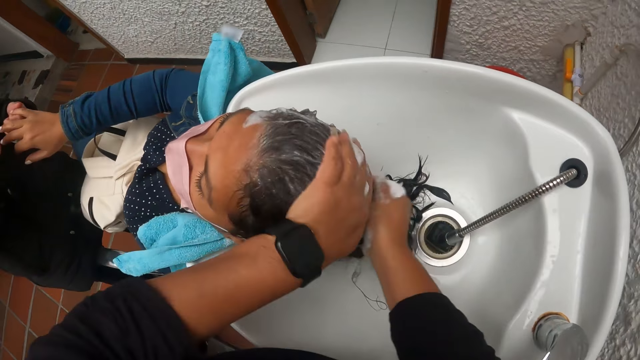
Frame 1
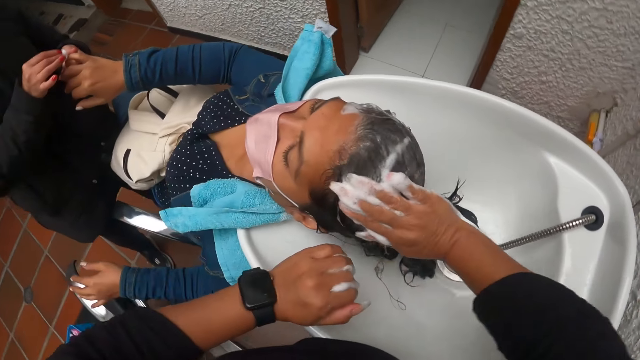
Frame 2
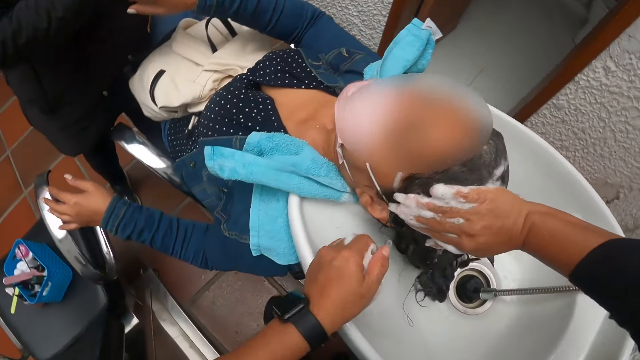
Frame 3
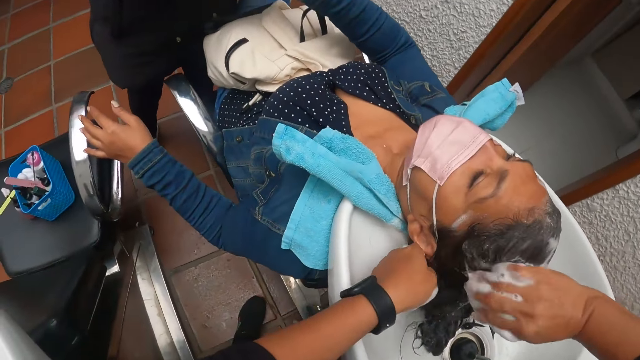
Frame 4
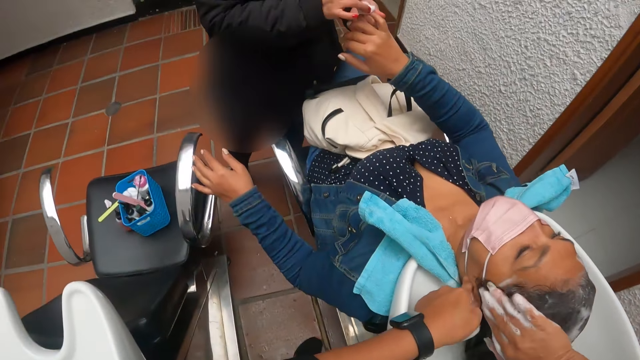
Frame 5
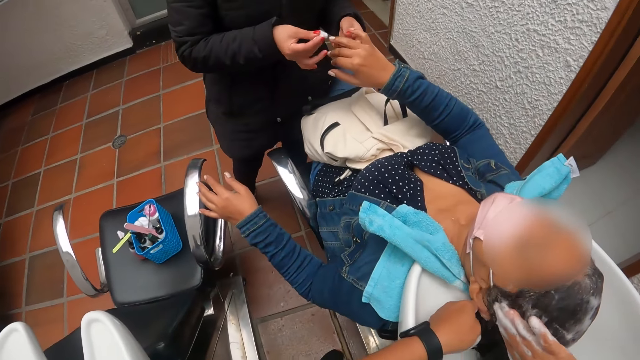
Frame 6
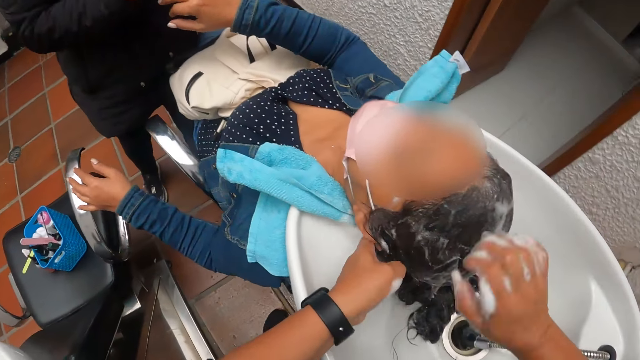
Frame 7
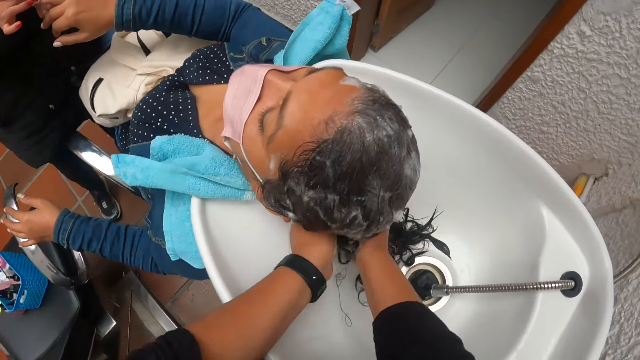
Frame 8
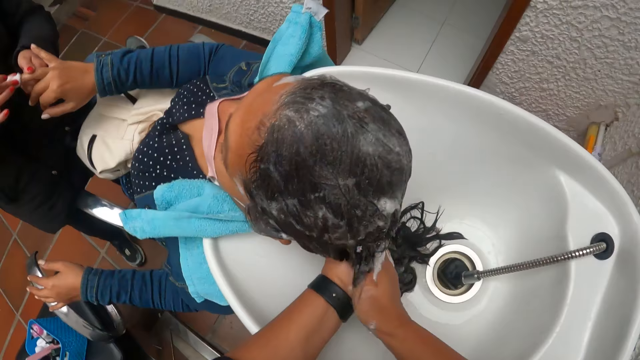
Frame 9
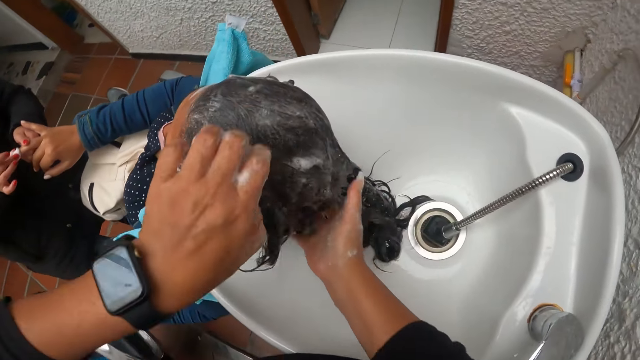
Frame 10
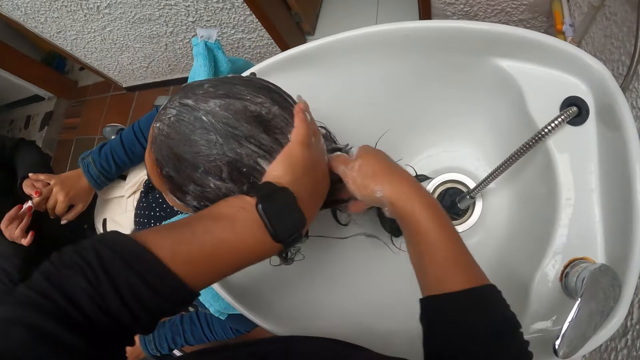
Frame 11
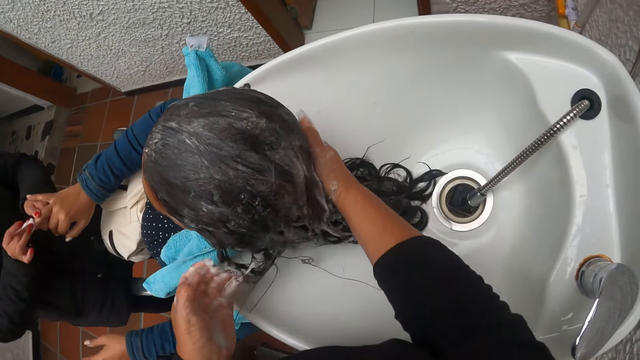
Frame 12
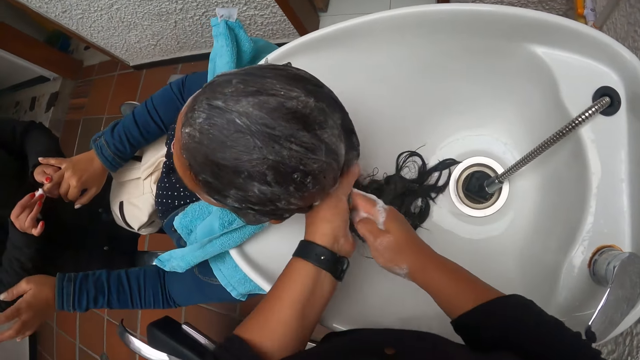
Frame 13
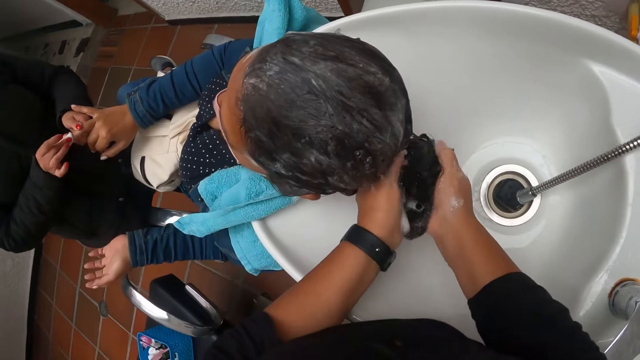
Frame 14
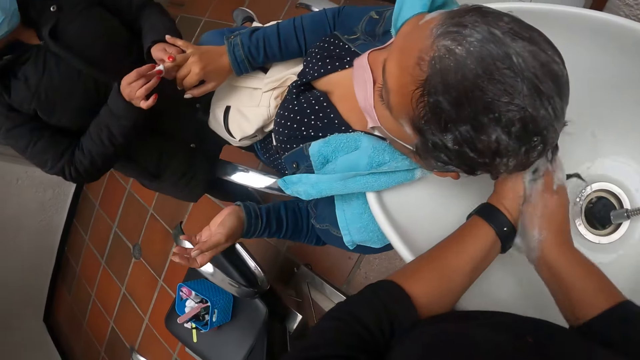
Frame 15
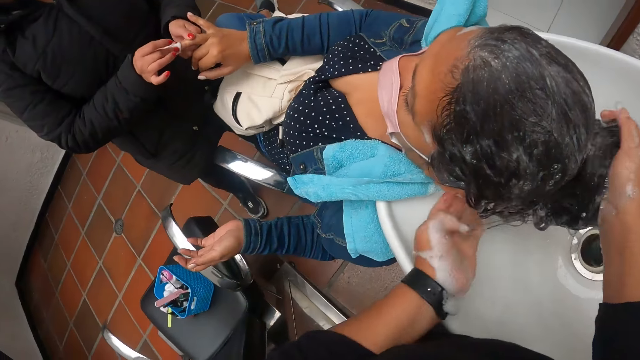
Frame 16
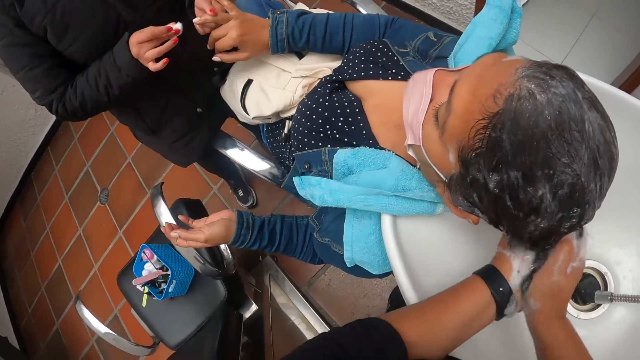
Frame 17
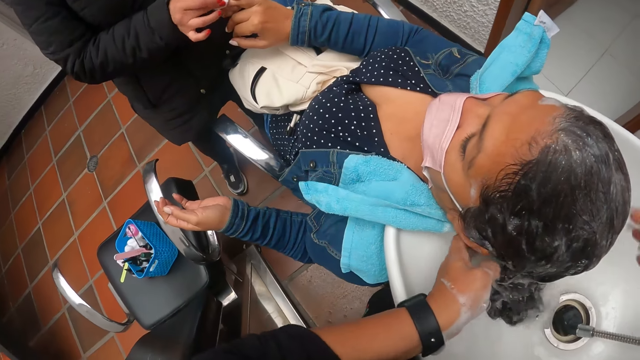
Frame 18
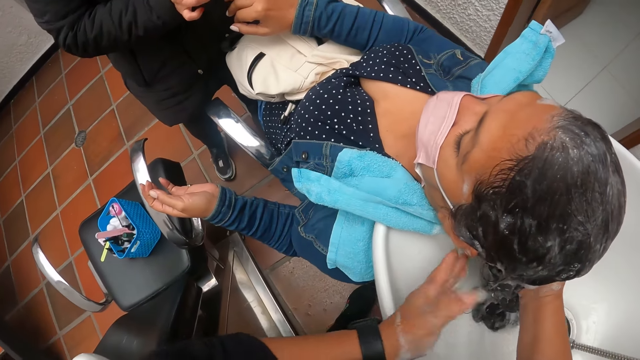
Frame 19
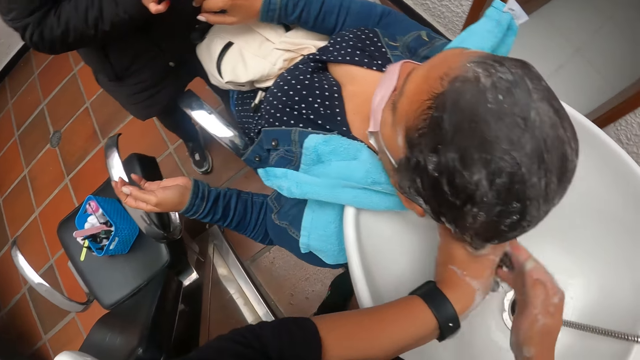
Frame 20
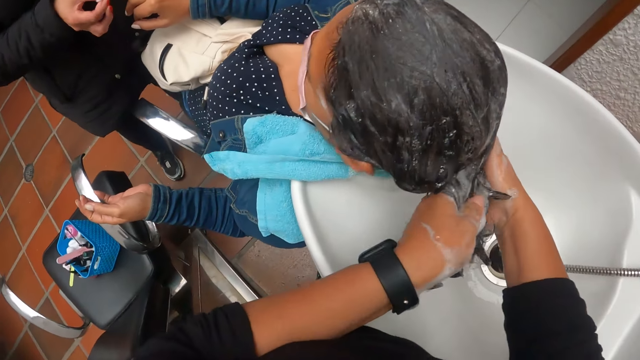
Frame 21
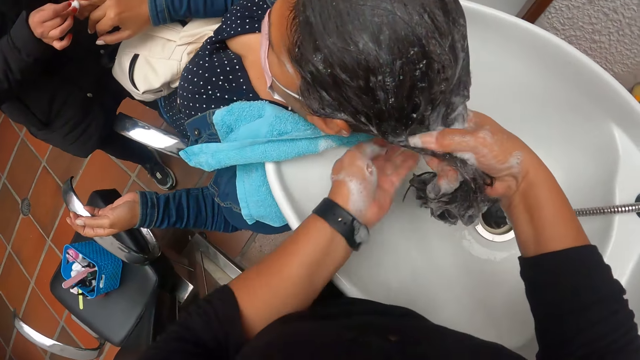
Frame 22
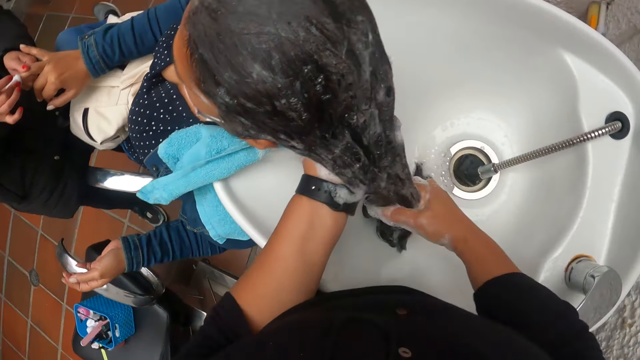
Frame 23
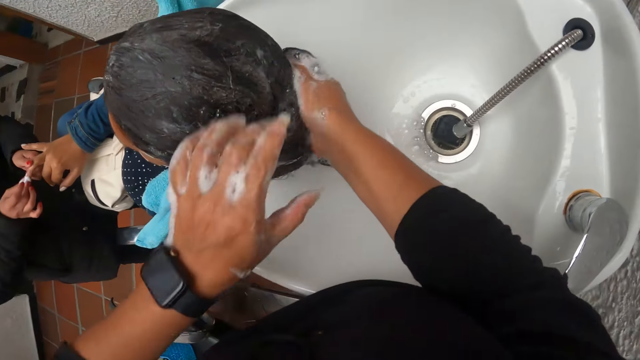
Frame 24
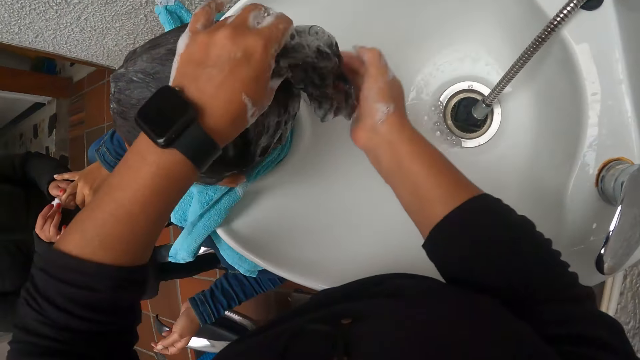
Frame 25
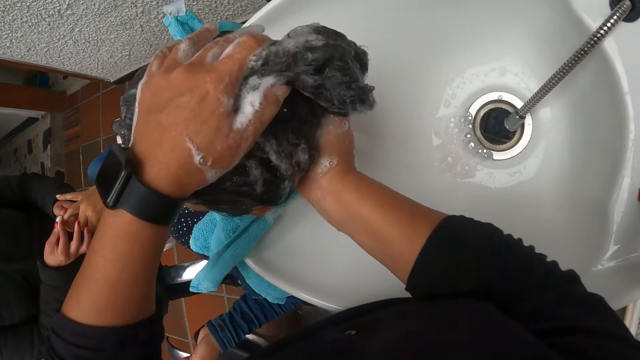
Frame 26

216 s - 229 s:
The camera wearer rubs the shampoo on a woman's hair. Another woman cleans the first woman's left fingers with a paper. The camera wearer rubs the shampoo on the first woman's hair again.

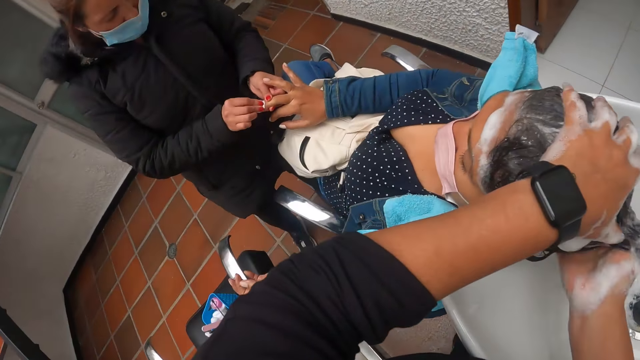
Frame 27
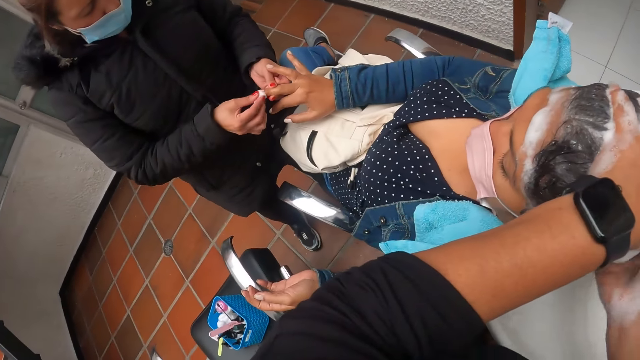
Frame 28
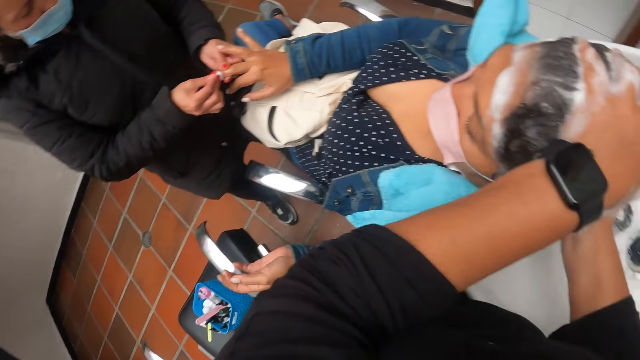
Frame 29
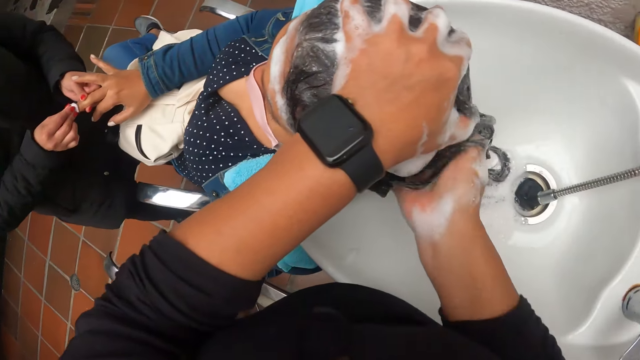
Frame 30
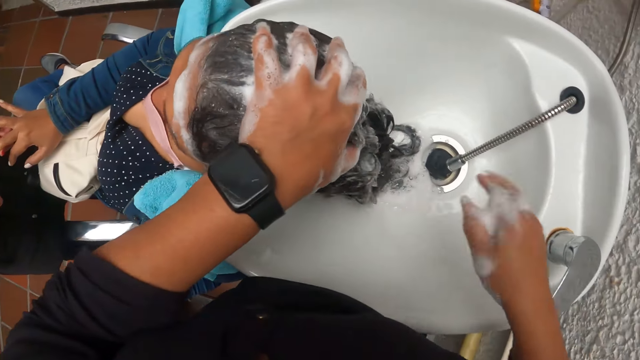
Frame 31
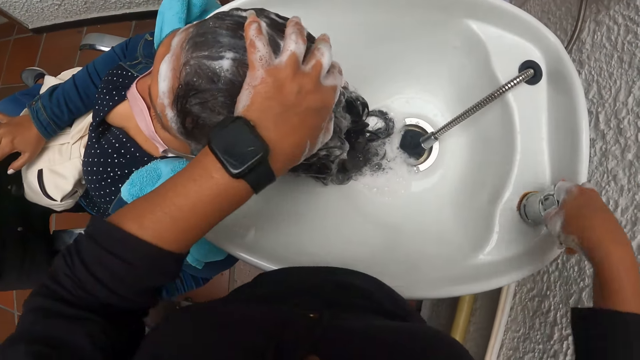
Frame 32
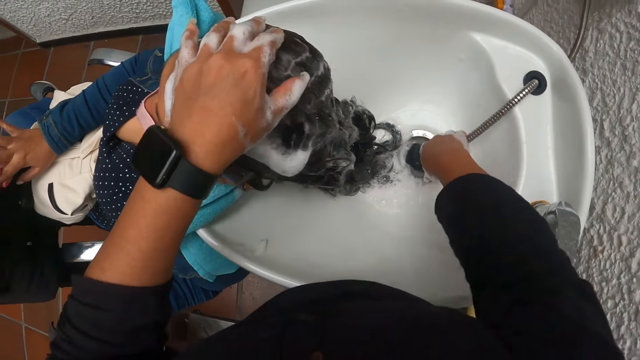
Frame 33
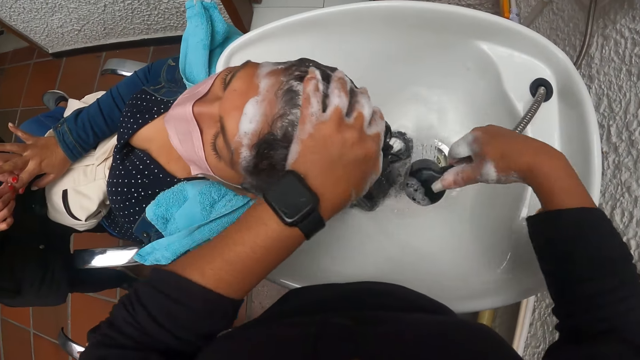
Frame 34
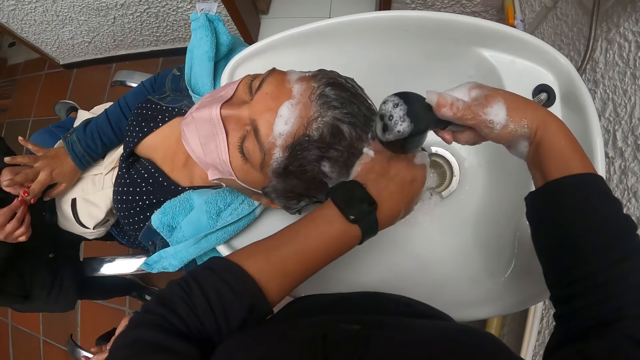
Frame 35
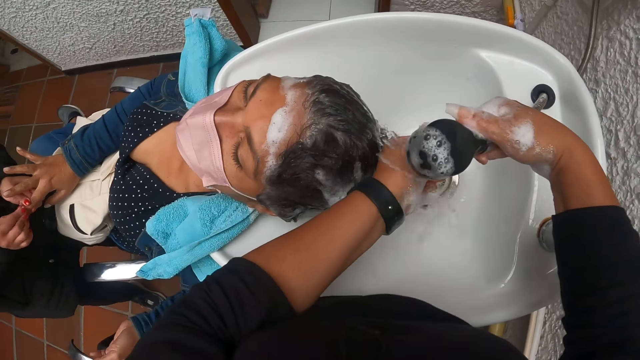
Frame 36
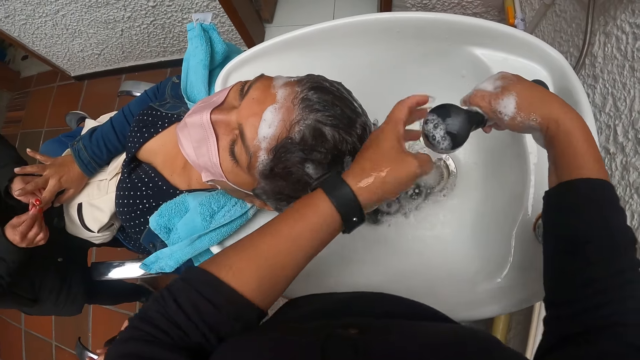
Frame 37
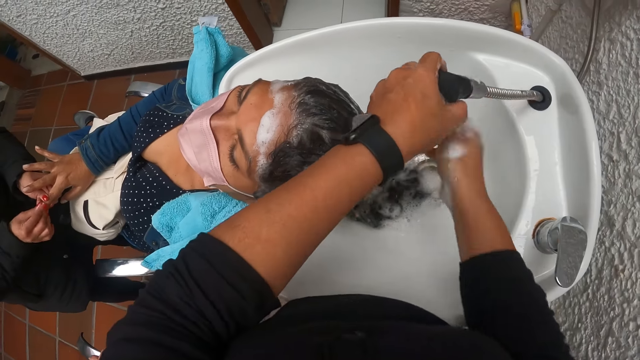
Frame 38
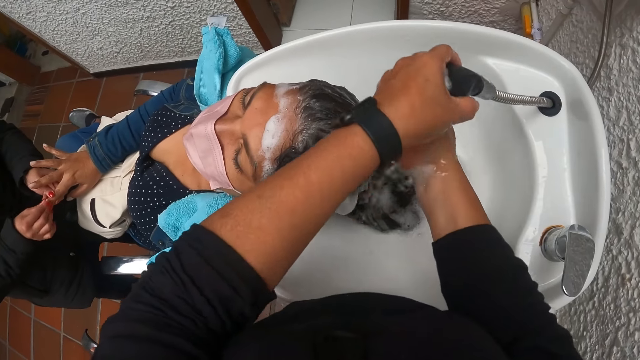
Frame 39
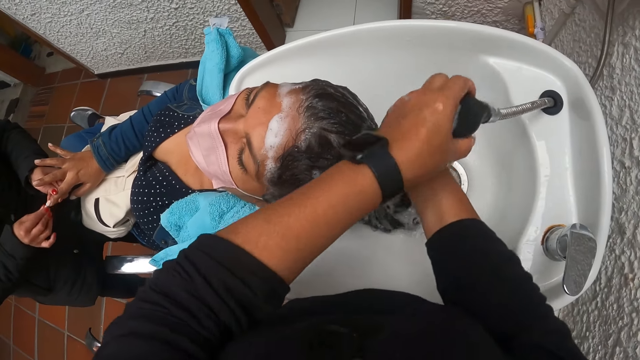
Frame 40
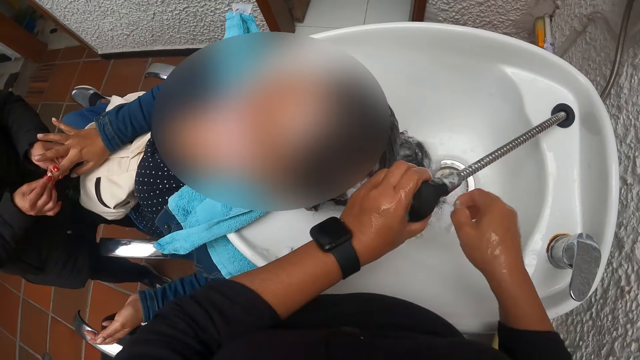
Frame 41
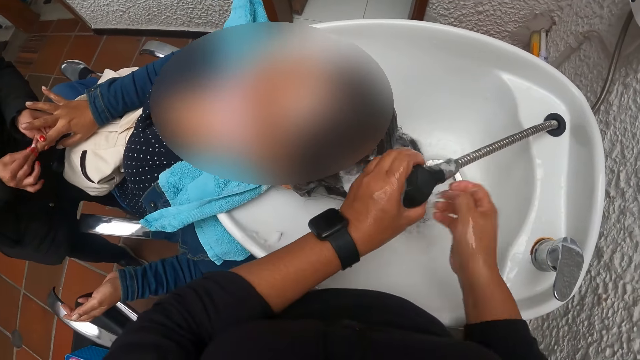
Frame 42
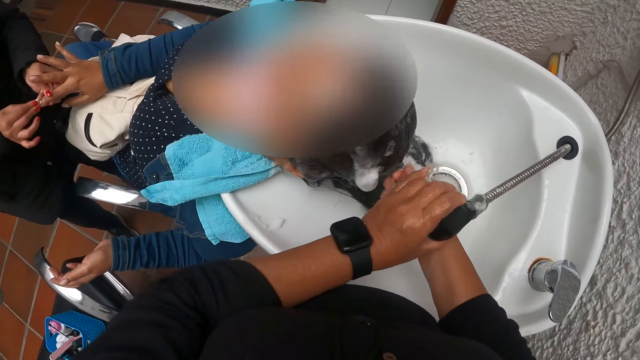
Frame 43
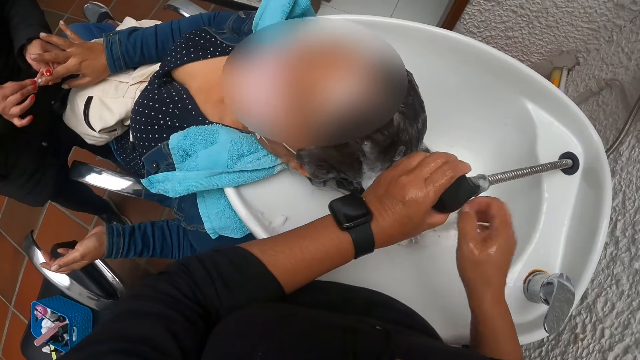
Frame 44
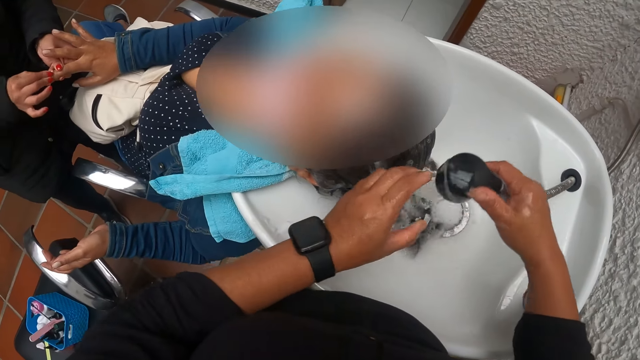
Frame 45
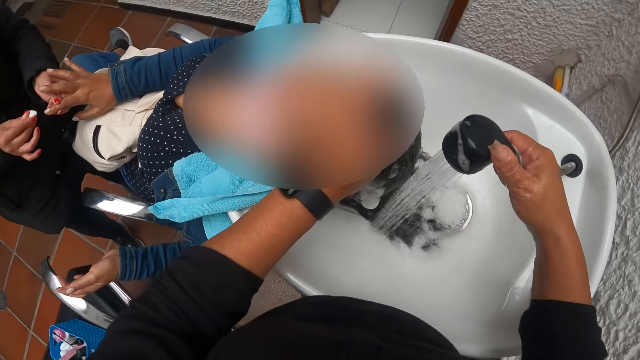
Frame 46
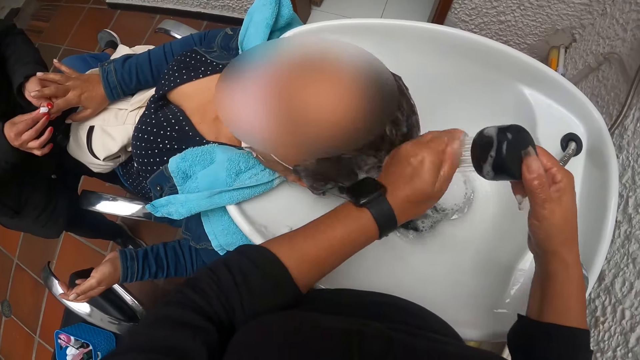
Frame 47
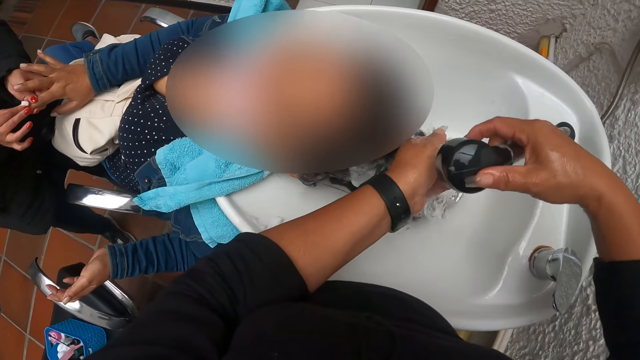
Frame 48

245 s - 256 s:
A woman wipes another woman's nail. The camera wearer opens the faucet. She picks the tap from the sink with her right hand. She rinses her hand. She washes the second woman's hair with water from the tap. The first woman wipes the second woman's nail again. The camera wearer picks the tap with the left hand. She rinses her hand again. She picks the tap with the right hand. She pours water on the hair.
